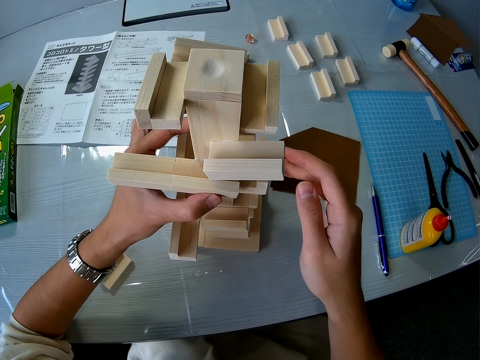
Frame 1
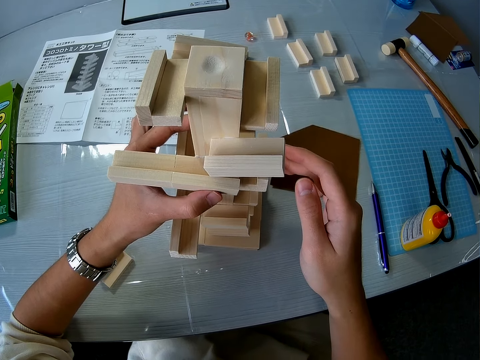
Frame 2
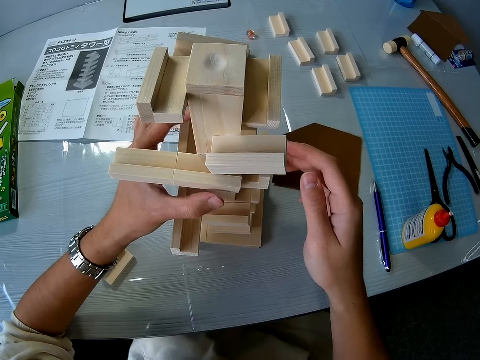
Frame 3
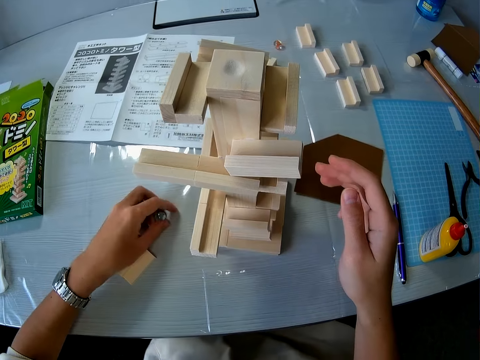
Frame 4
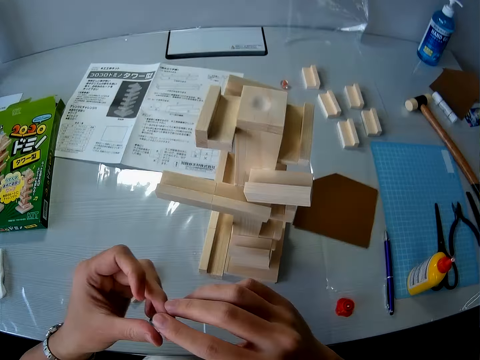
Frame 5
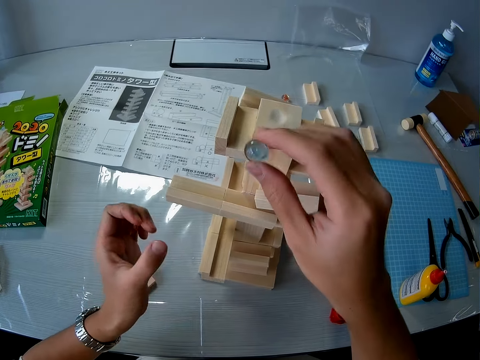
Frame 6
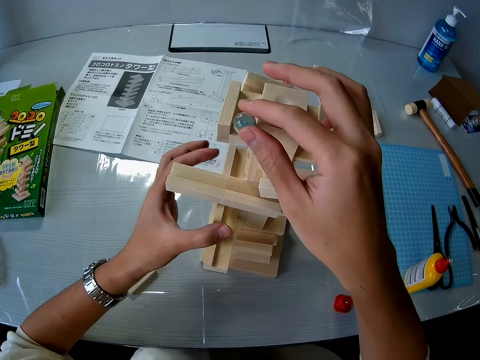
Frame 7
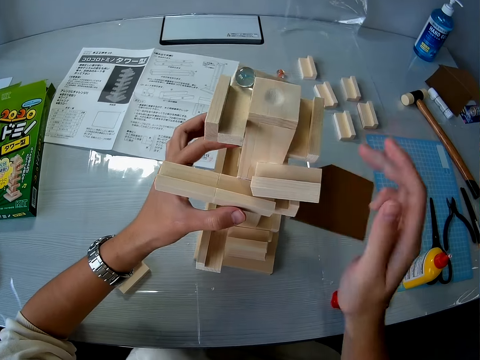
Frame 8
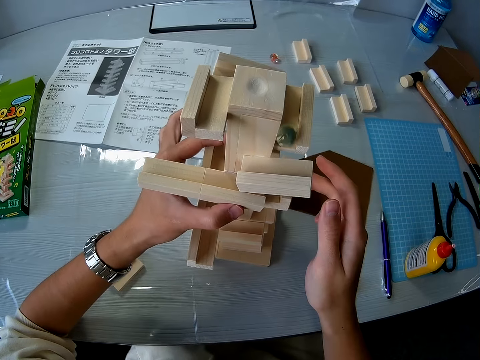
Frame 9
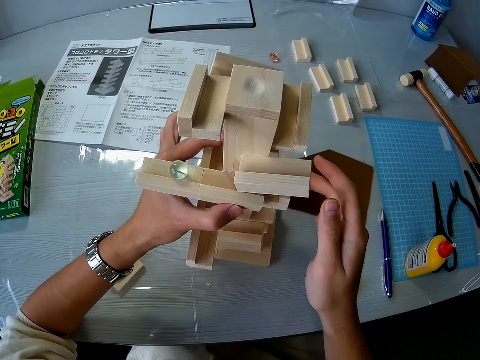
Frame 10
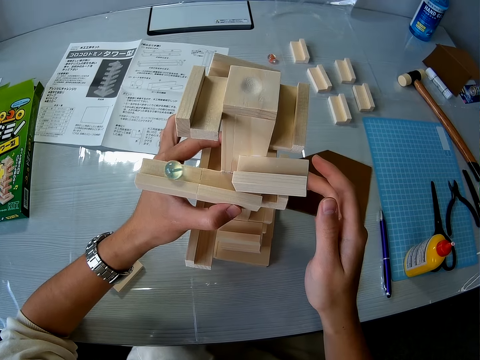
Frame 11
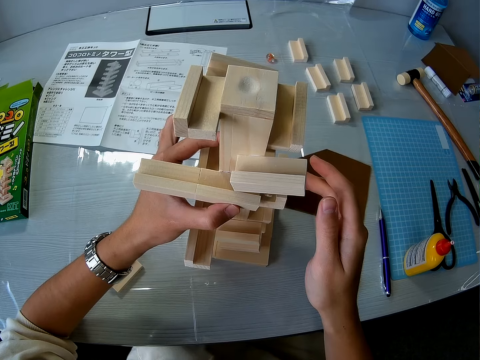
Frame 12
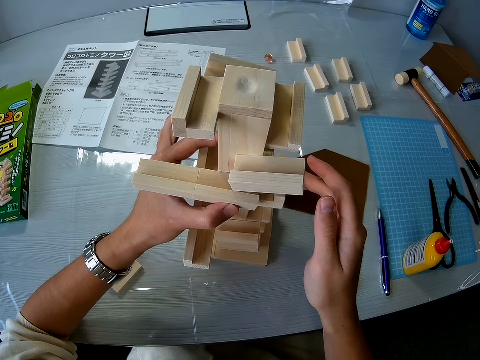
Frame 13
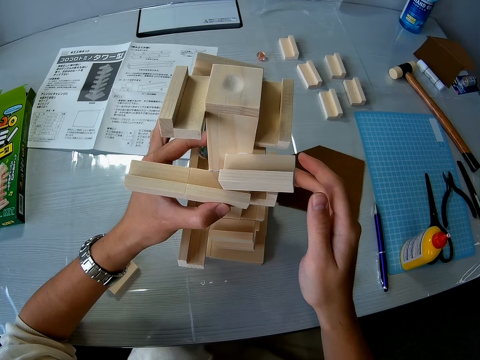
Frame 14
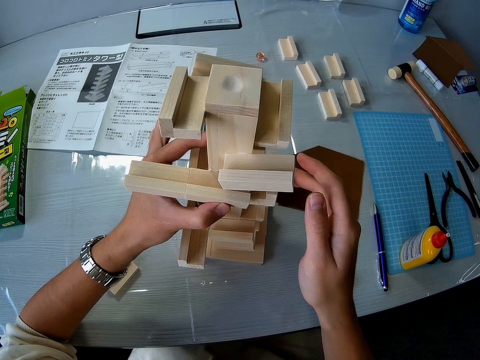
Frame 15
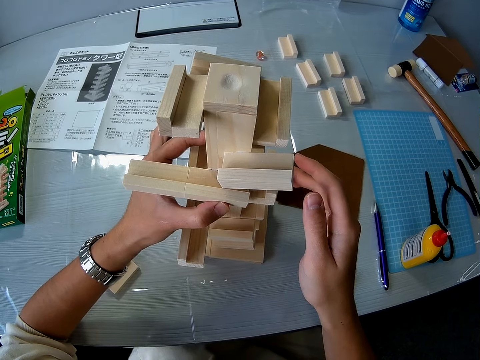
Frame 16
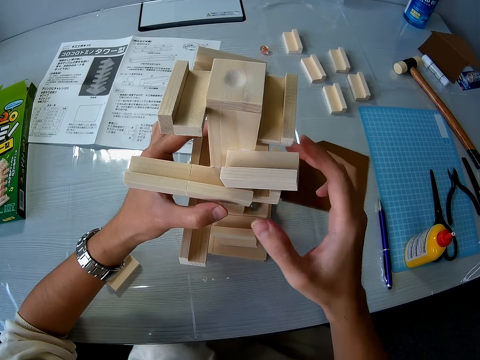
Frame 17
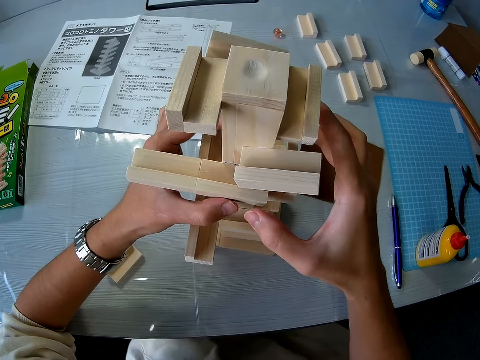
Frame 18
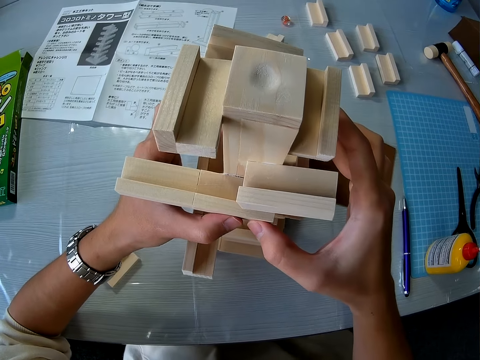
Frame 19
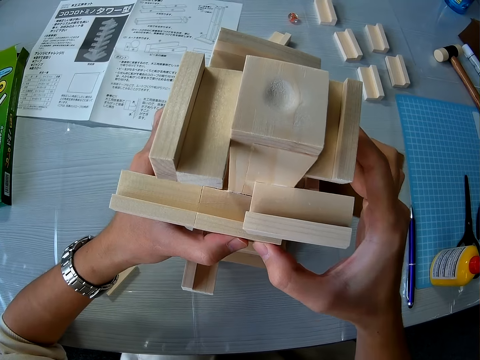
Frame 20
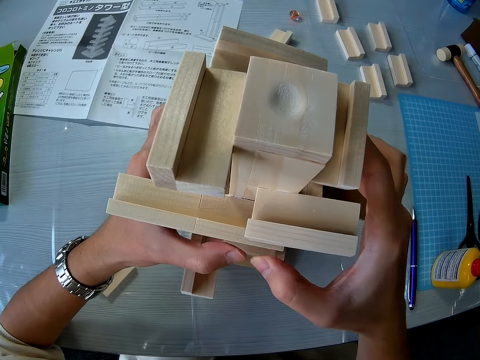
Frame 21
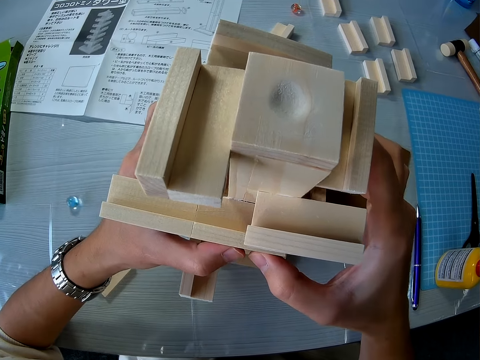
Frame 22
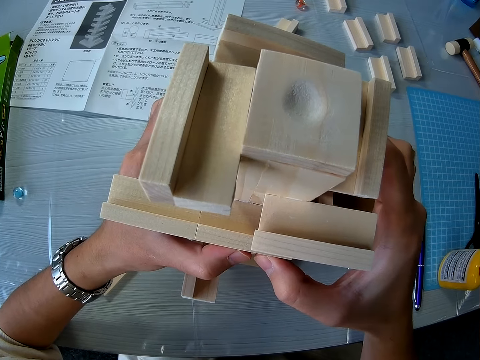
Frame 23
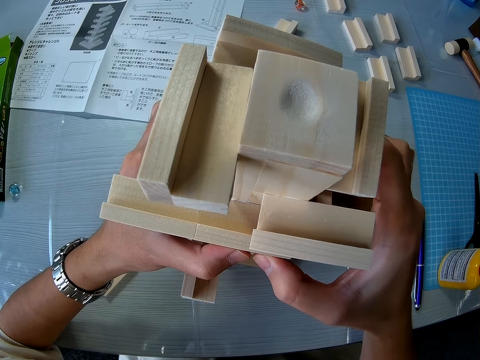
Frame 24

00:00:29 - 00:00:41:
The camera wearer picks up the glass ball or crystal ball from the table with his left hand and passes the ball from his left hand to his right hand. He rolls the glass ball down the wooden topple brick game. He puts the crystal ball in the wood. He adjusts the wooden topple brick game on the table with his two hands.

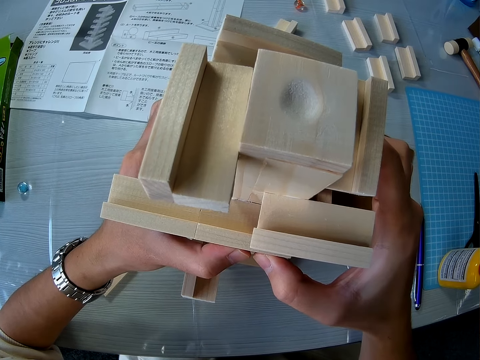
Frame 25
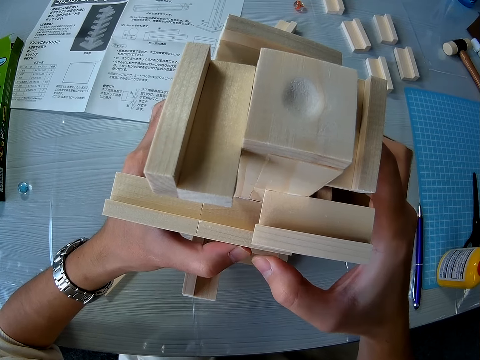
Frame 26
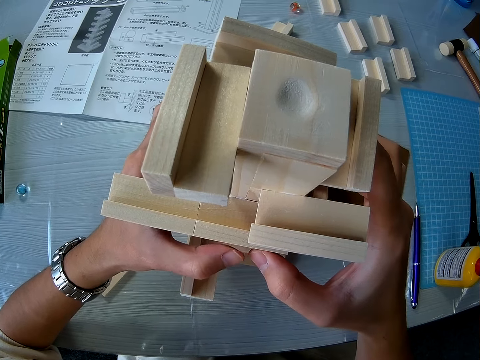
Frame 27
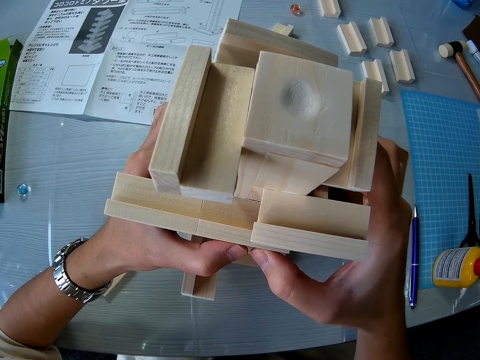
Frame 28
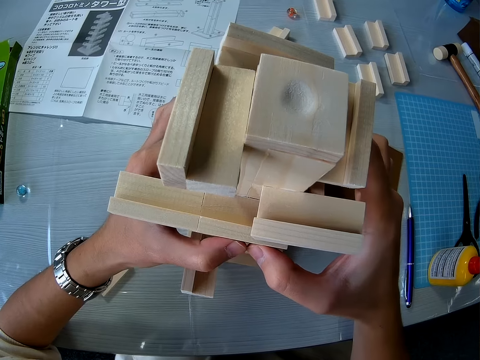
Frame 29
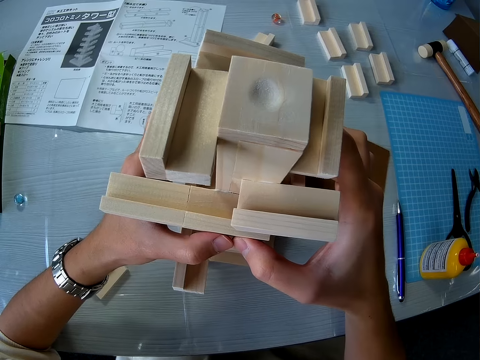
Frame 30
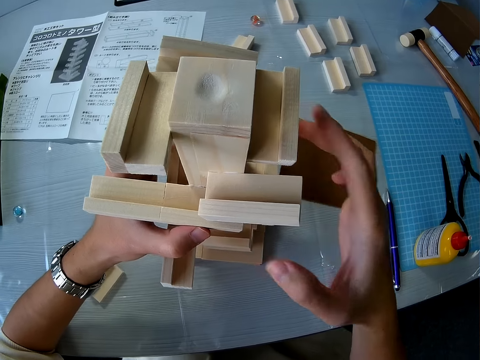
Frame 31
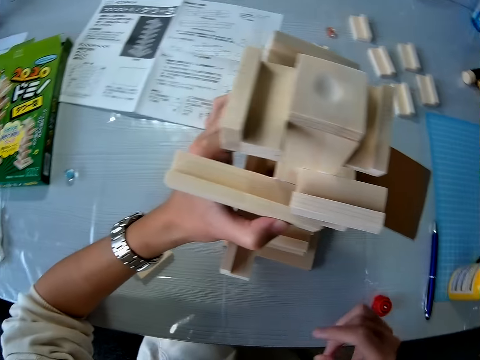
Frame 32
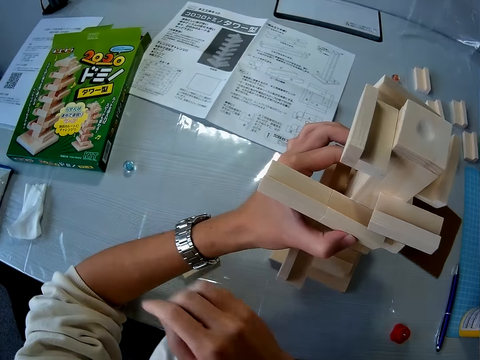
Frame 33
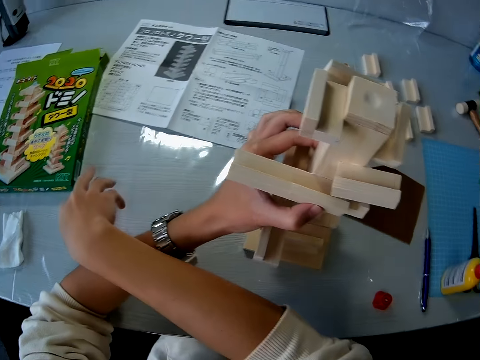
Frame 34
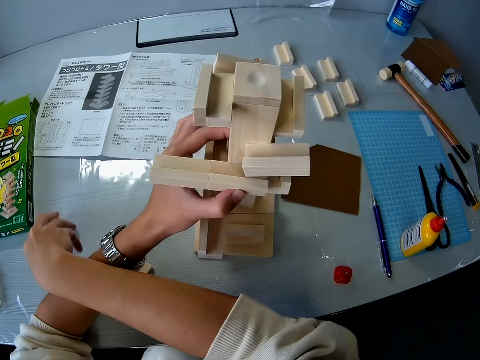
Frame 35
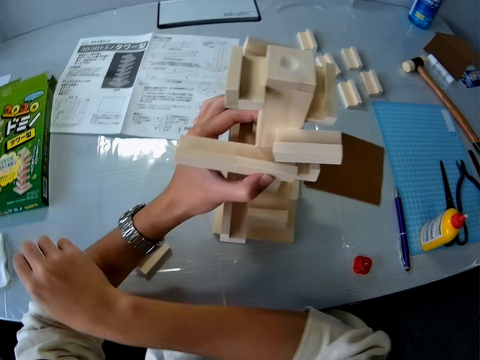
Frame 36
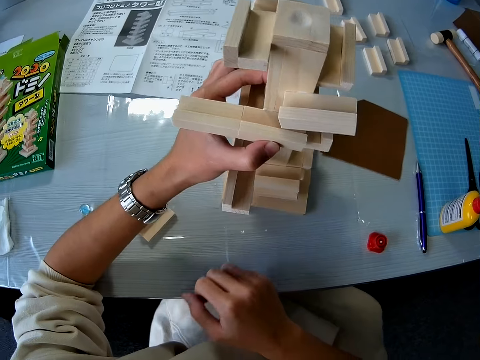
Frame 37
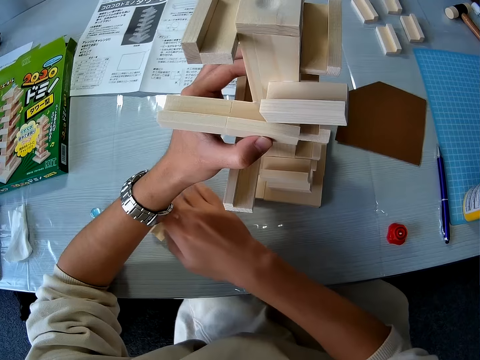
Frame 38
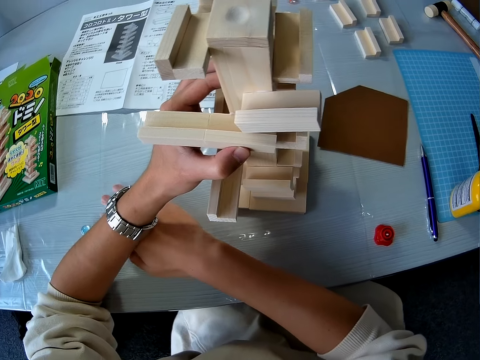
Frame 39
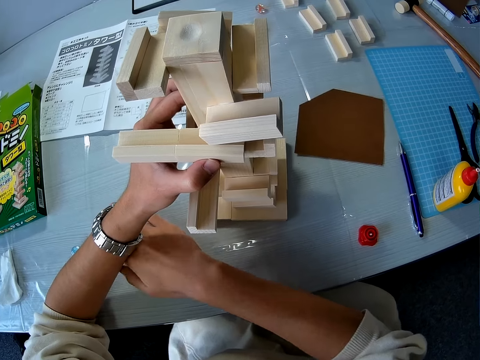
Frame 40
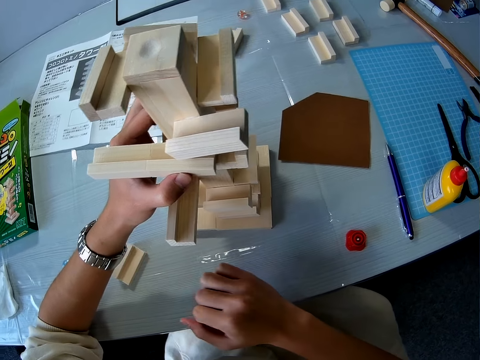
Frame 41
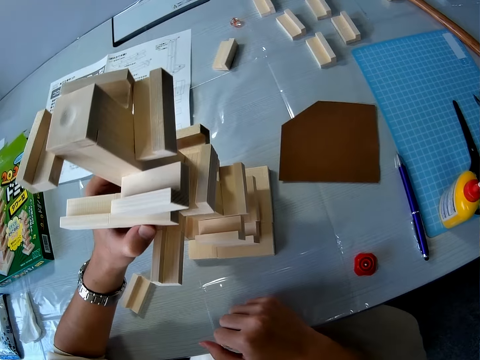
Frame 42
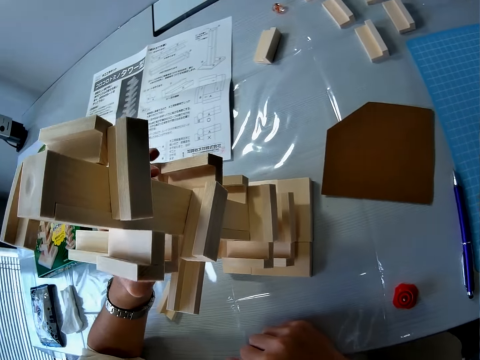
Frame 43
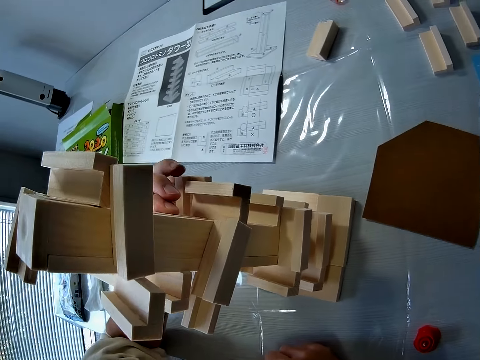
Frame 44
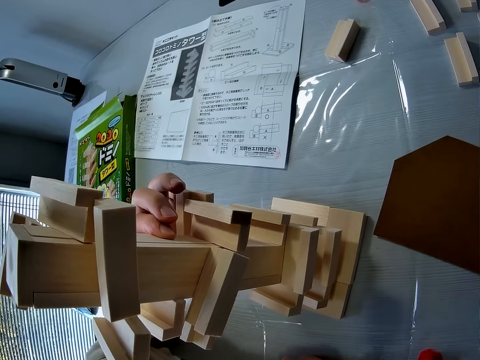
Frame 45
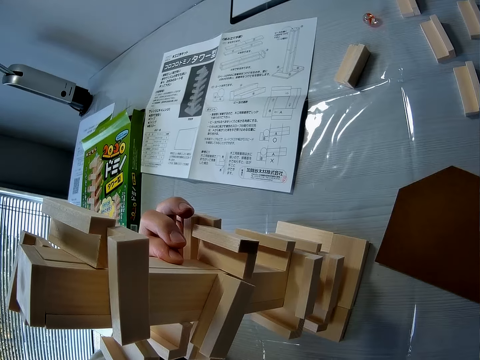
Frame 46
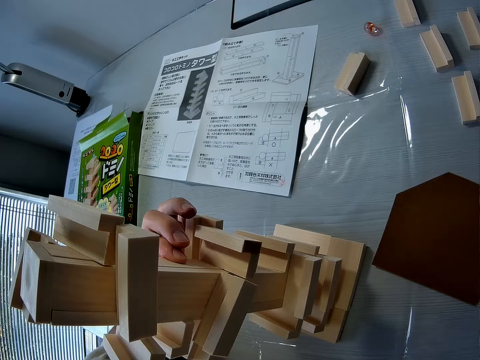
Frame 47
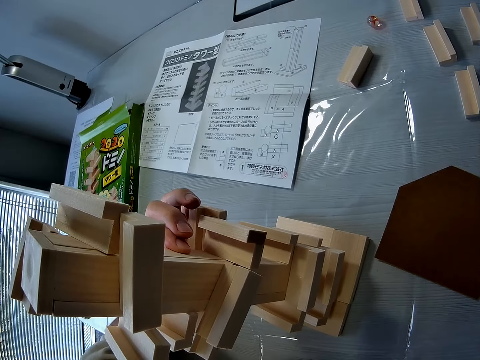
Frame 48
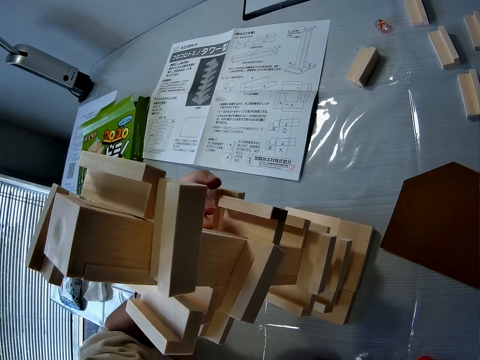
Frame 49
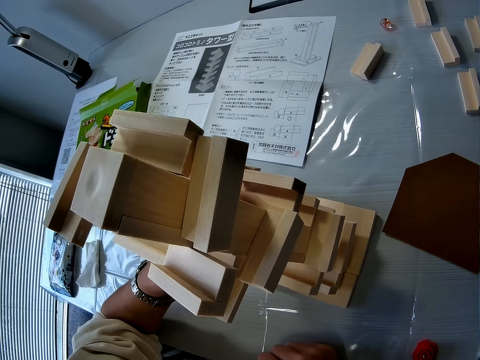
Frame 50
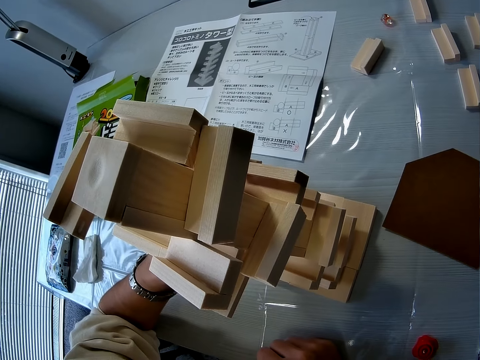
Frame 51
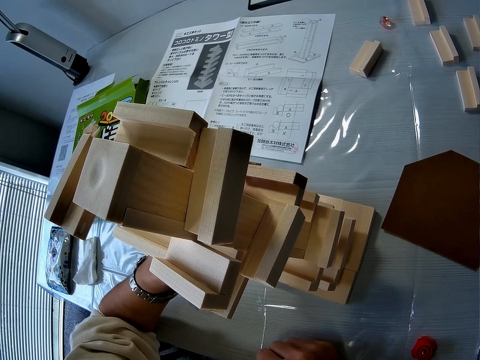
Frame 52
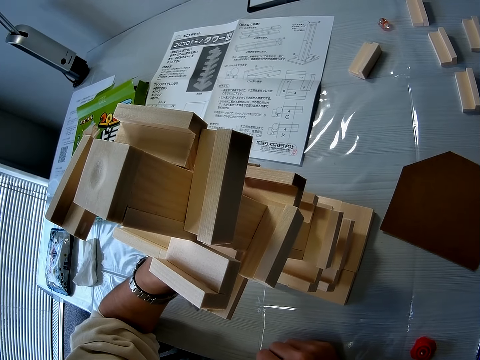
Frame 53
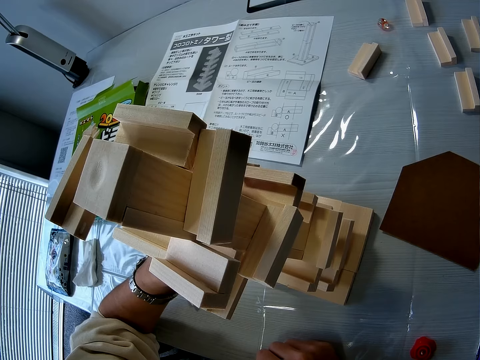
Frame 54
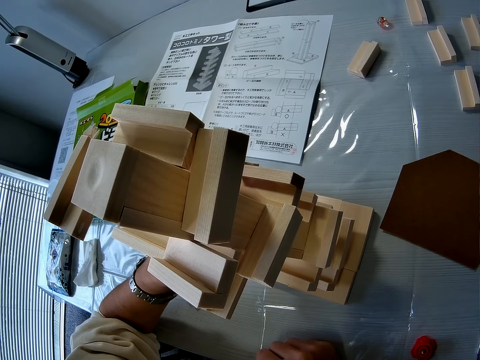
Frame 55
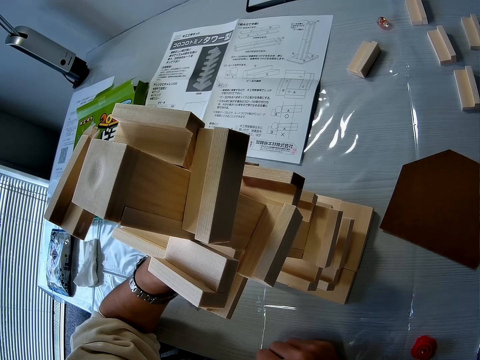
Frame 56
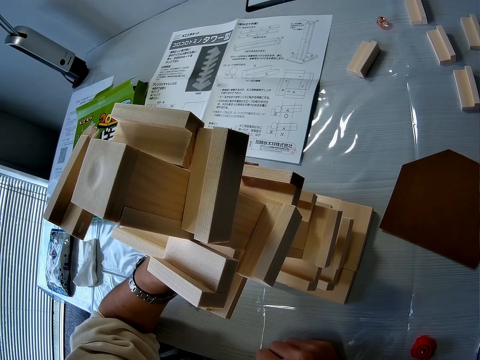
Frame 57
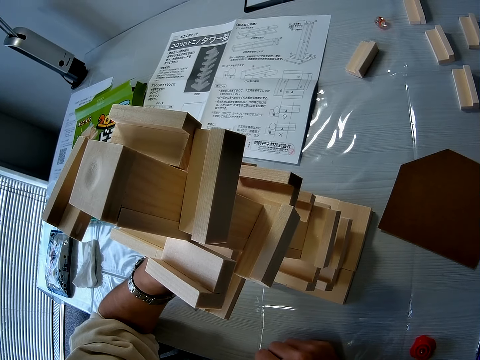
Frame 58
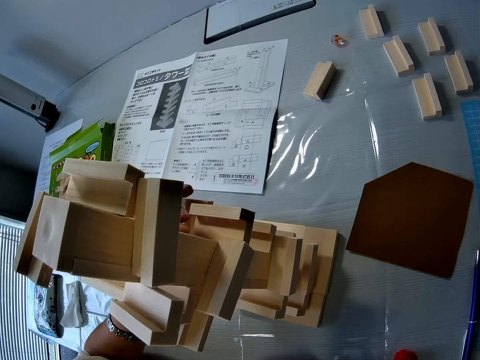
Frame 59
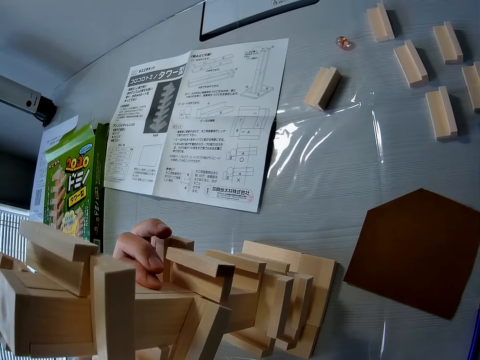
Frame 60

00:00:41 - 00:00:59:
The camera wearer holds the wood. He attempts picking up the glass ball from the table with his right hand. He looks at the right side of the wooden topple brick game.
